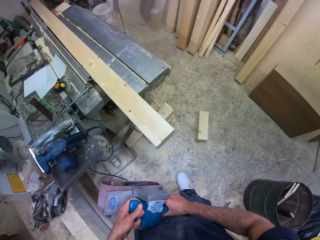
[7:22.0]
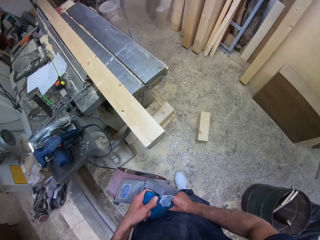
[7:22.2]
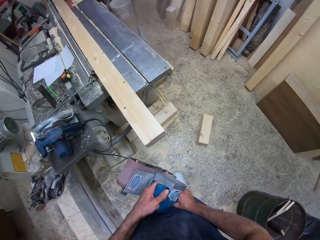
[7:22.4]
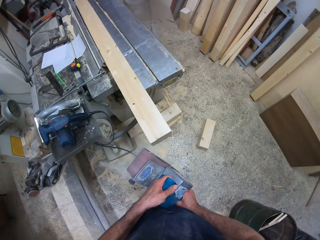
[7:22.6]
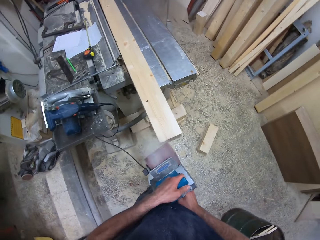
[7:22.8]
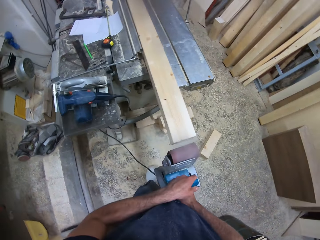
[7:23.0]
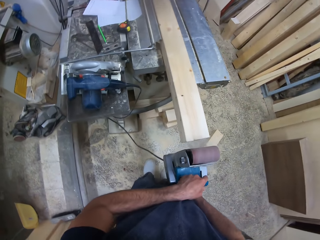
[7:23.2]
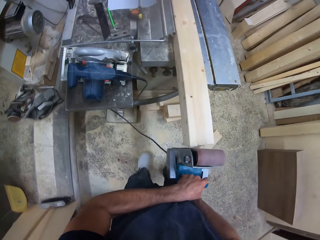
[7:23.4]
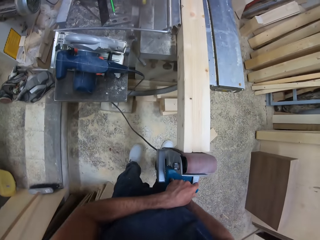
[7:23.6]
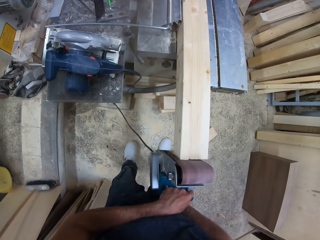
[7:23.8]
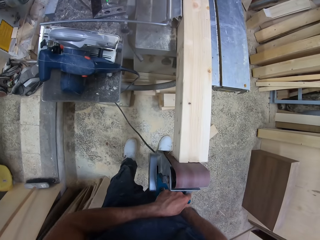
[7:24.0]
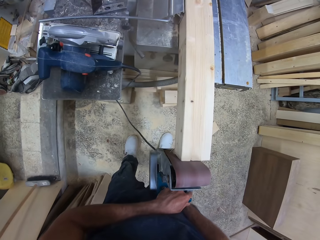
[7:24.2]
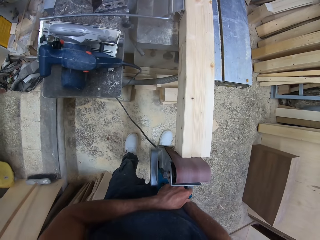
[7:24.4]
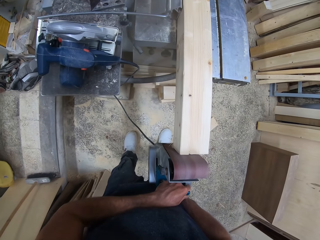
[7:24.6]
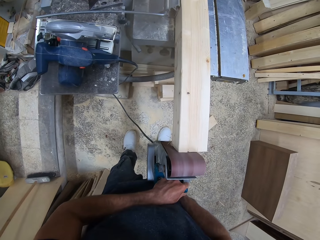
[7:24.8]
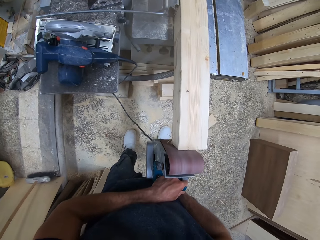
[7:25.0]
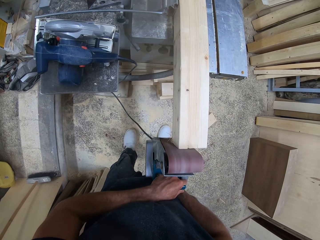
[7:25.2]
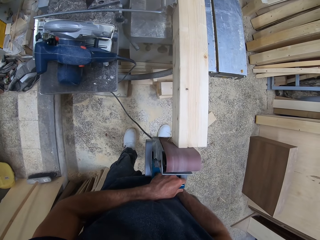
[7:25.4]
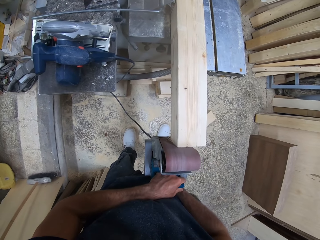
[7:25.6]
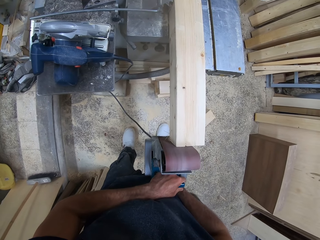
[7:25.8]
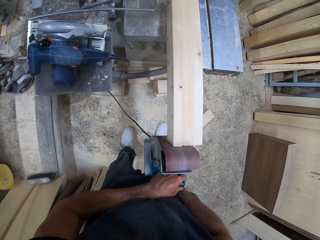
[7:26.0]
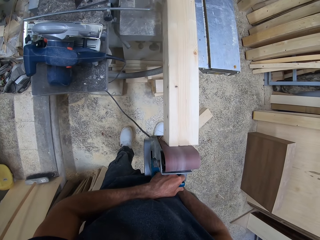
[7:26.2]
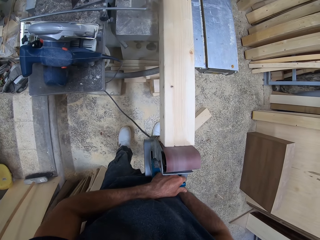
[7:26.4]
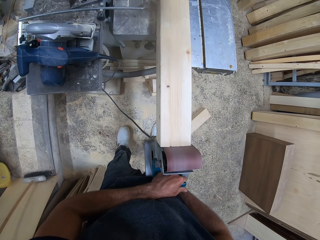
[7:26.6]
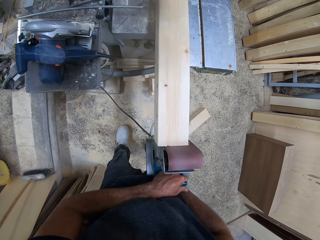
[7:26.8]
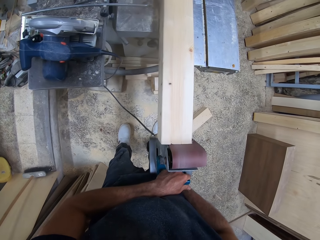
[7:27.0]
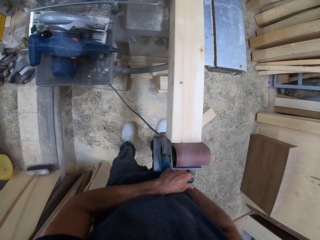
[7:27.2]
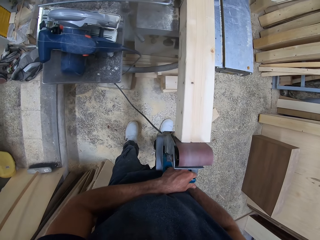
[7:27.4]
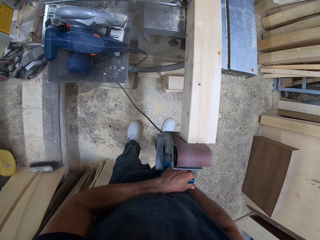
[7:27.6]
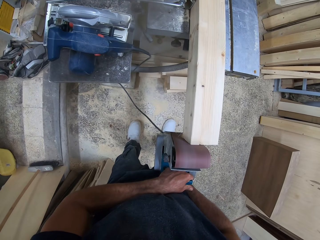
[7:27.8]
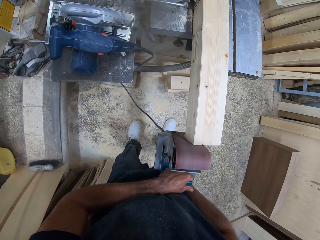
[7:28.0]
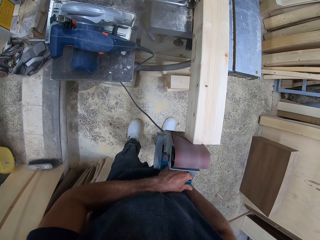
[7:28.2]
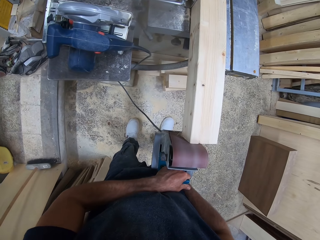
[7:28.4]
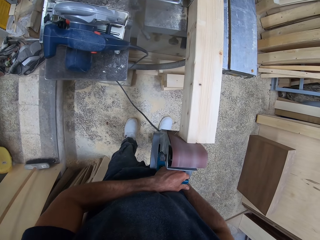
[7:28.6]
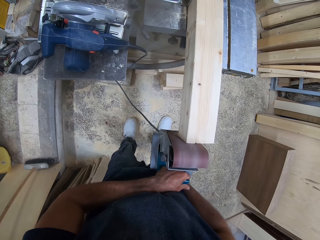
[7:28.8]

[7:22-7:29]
The camera wearer smoothens the piece of wood with the wood sanding machine.

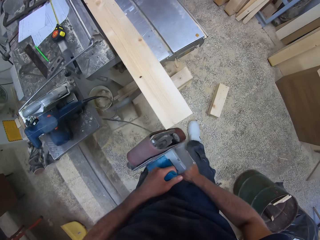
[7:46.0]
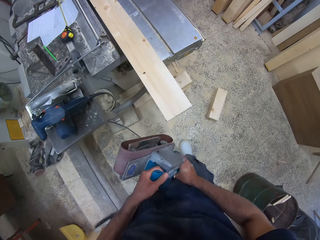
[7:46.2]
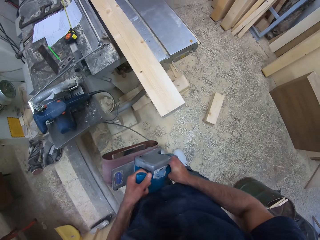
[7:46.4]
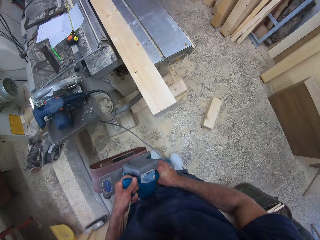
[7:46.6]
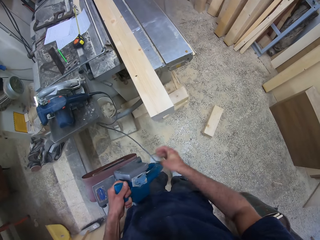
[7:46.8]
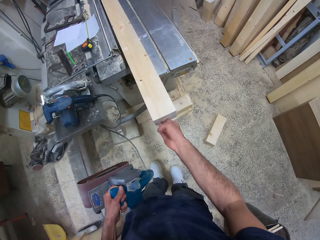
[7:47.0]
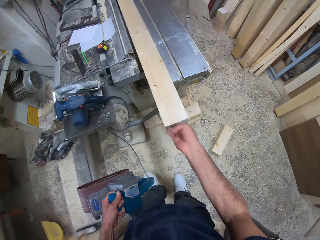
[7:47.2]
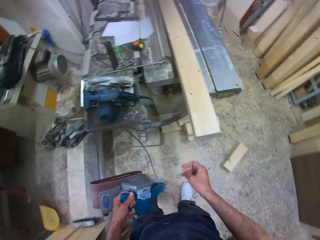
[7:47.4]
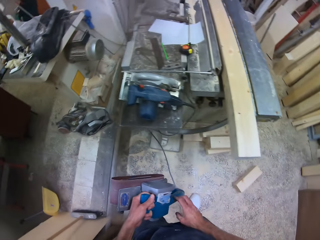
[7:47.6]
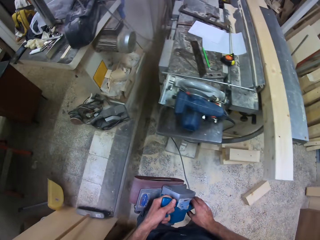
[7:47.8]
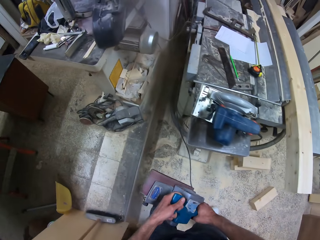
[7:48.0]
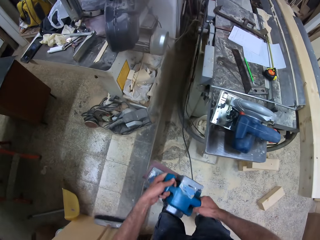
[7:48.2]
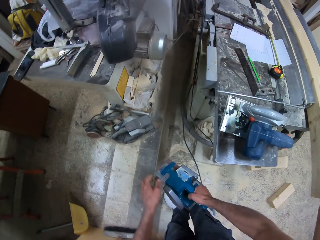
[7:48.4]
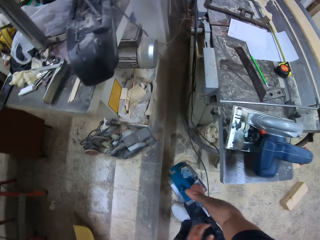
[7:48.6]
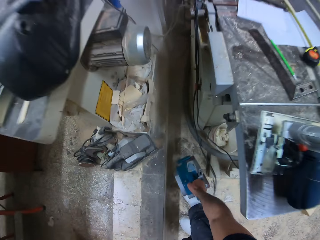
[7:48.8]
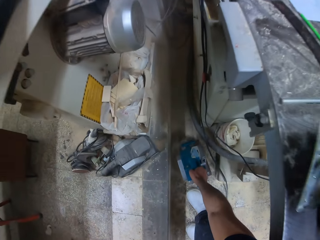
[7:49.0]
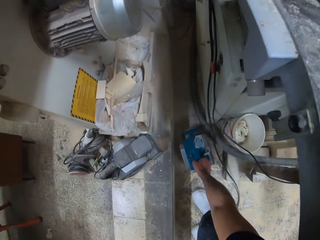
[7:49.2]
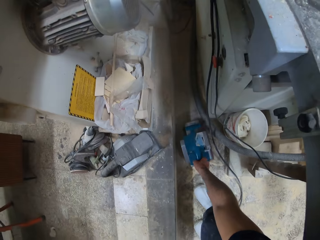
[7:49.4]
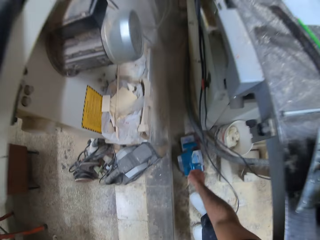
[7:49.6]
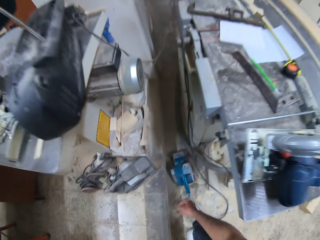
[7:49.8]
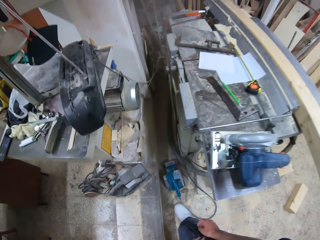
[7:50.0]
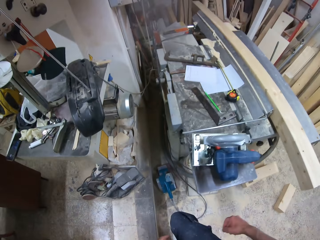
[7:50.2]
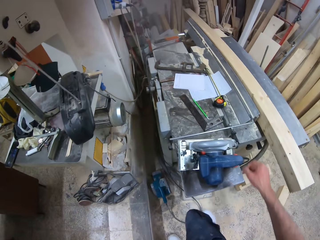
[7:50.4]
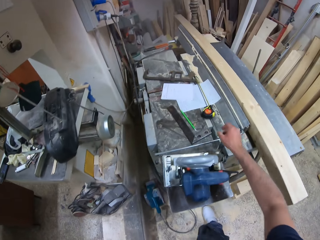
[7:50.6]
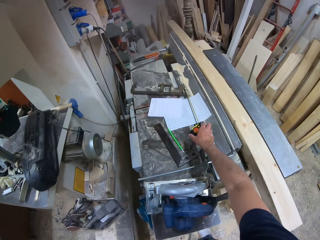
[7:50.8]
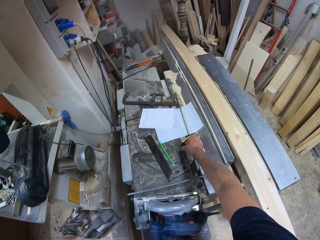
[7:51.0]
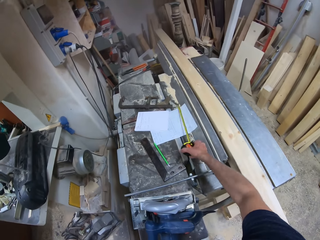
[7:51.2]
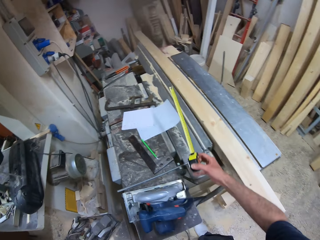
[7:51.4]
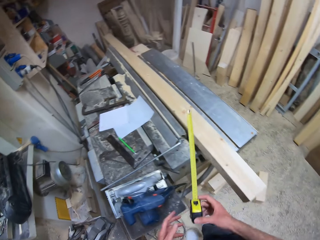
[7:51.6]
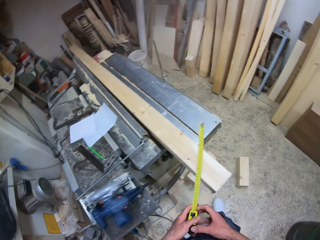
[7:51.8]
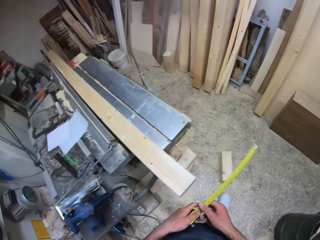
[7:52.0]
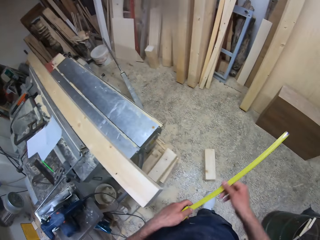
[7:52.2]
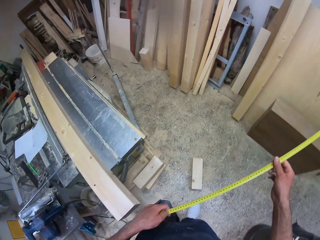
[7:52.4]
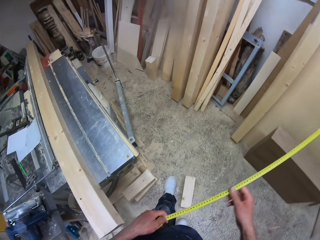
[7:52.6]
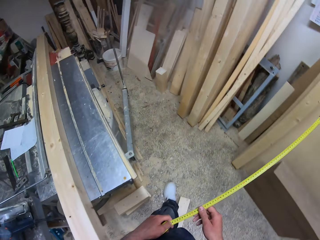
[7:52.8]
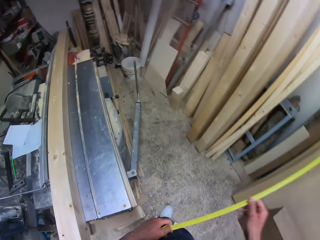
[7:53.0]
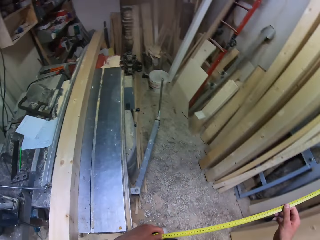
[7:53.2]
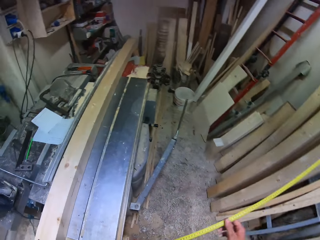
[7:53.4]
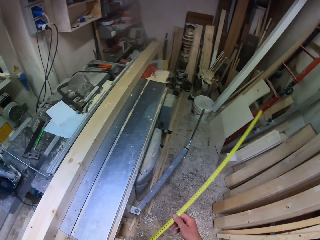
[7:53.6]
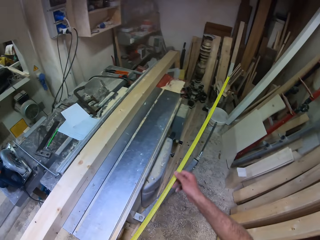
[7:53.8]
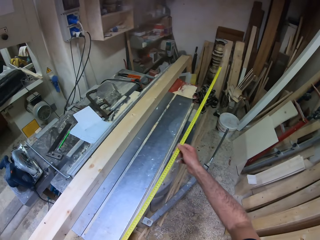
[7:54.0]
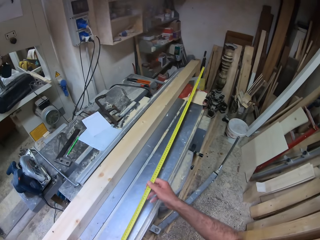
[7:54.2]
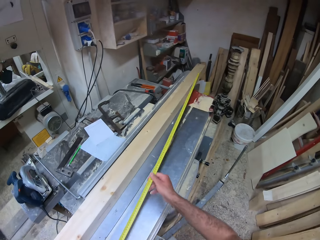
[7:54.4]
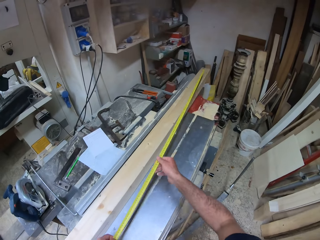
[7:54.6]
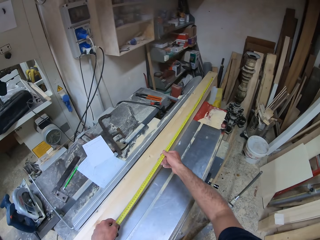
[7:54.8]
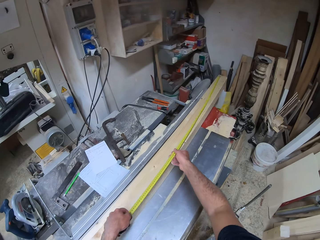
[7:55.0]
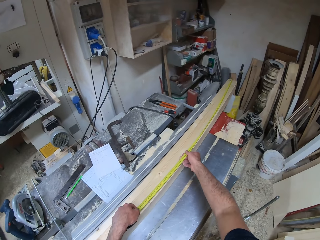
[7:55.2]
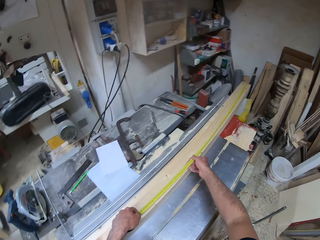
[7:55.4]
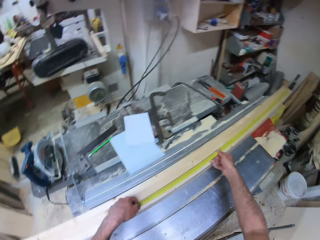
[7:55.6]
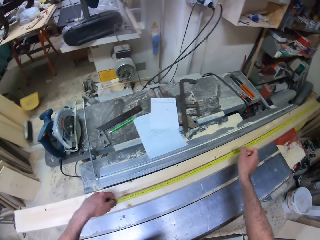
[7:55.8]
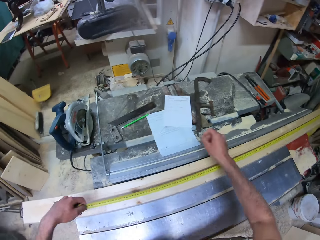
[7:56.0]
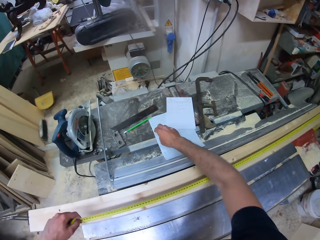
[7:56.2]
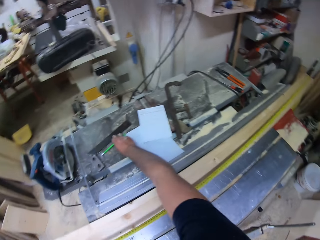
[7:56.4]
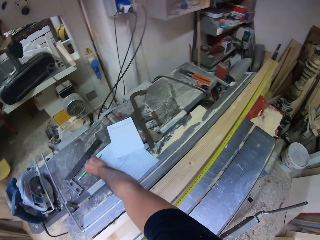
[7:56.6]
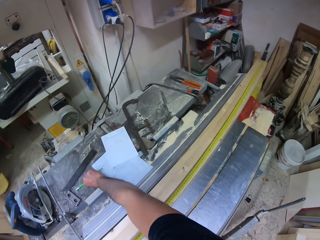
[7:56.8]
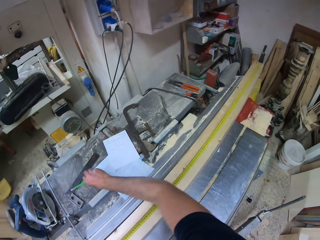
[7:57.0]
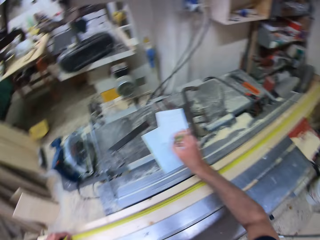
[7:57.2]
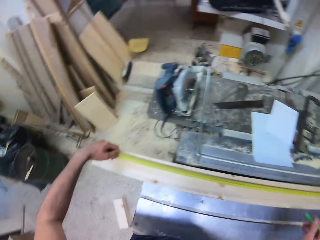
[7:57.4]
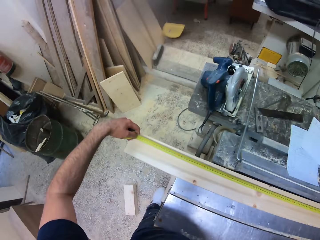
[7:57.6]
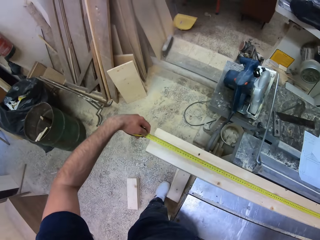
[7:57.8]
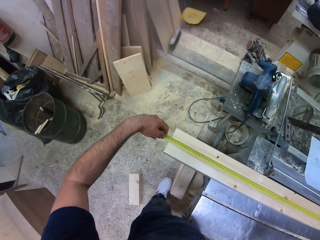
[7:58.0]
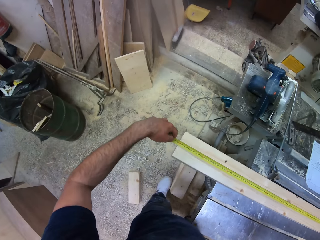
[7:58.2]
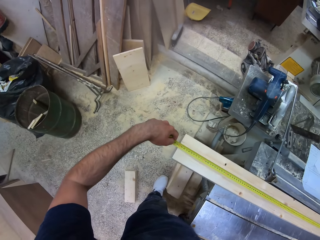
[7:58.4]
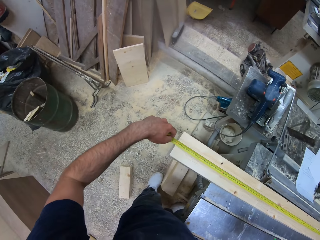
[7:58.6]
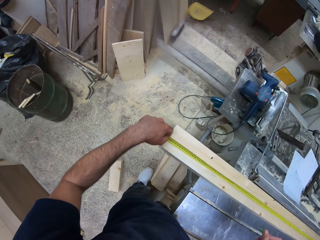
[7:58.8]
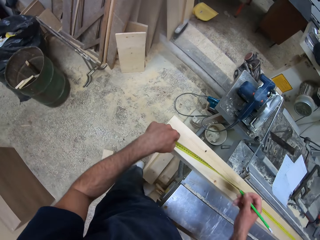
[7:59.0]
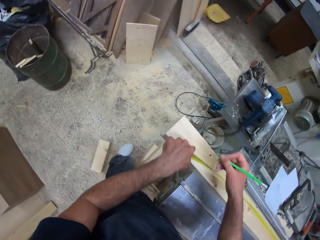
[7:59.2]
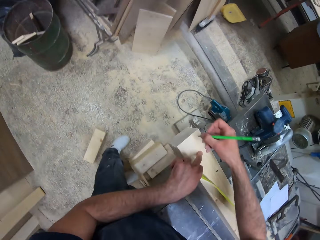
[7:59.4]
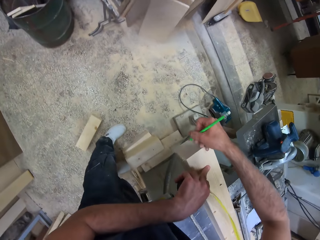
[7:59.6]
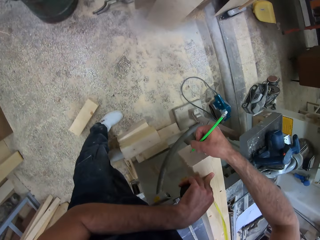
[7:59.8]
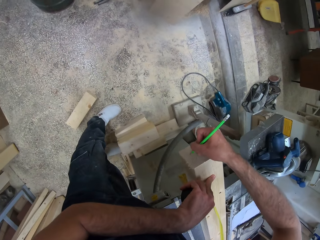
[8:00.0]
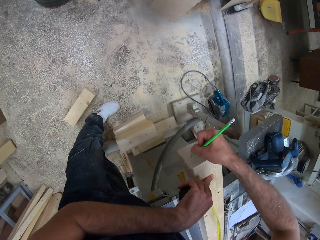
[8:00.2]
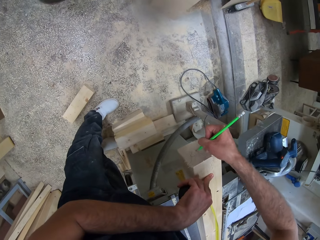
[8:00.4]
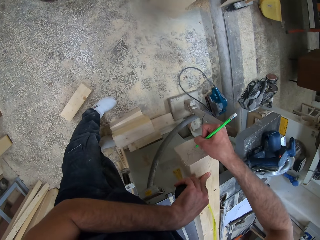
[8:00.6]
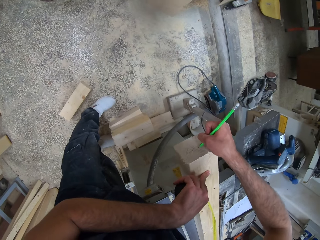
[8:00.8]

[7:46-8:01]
The camera wearer touches the piece of wood or timber. They drop the wood sanding machine on the floor. They pick the measuring tape or tape measure from the wood cutting machine. They stretch out the measuring tape. They measure the timber with the tape measure. They pick the pencil from the wood cutting machine. They measure the piece of wood with the wood cutting machine. They write on the timber end with the pencil.
